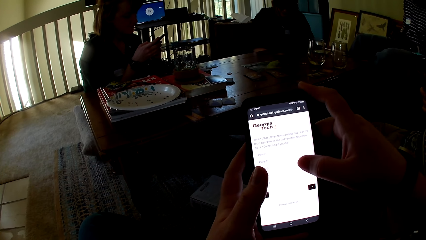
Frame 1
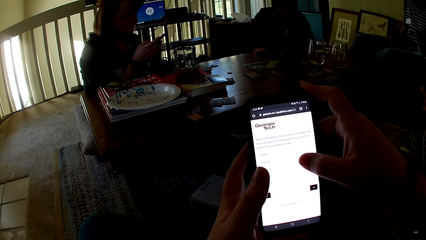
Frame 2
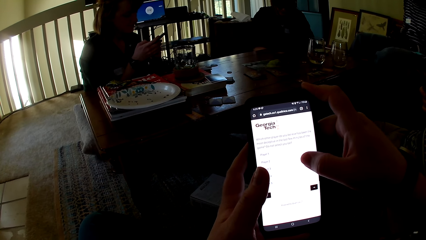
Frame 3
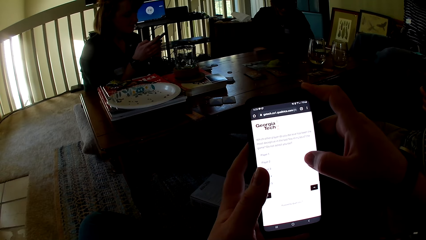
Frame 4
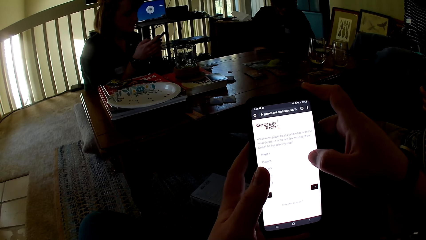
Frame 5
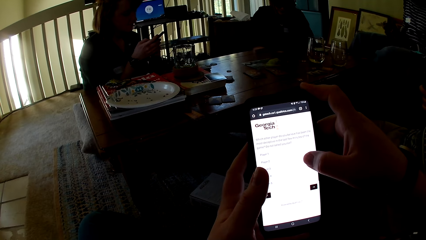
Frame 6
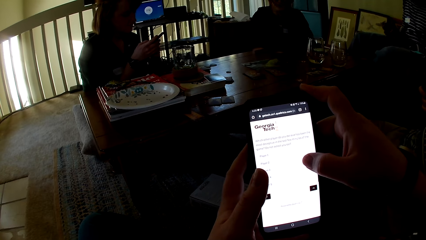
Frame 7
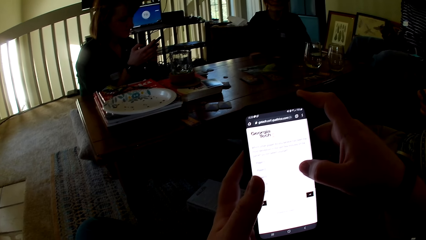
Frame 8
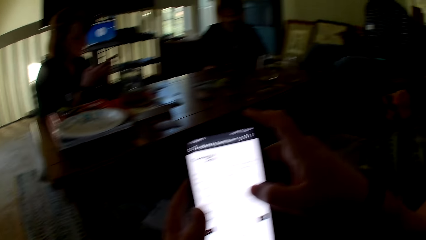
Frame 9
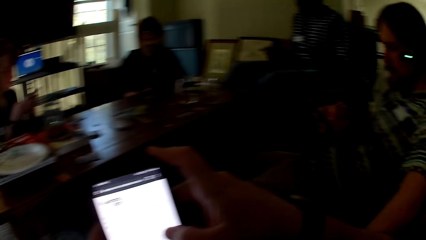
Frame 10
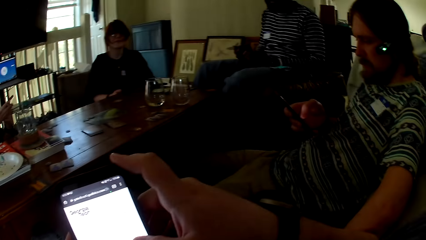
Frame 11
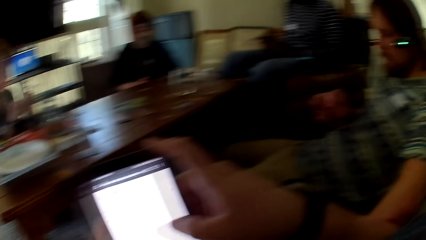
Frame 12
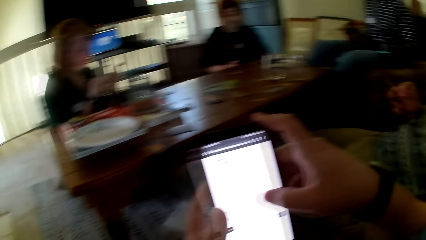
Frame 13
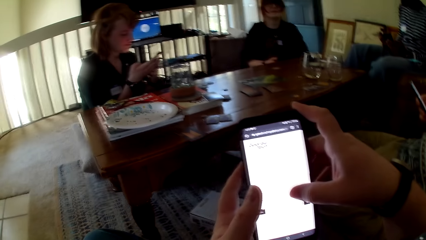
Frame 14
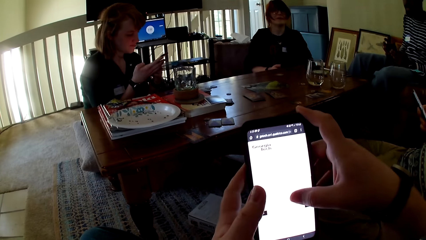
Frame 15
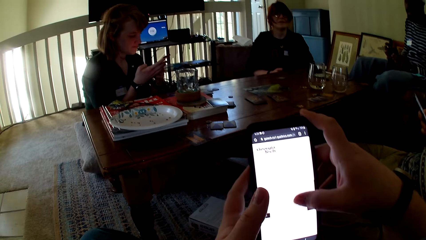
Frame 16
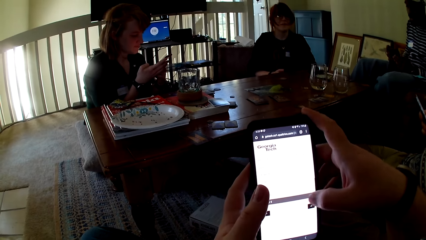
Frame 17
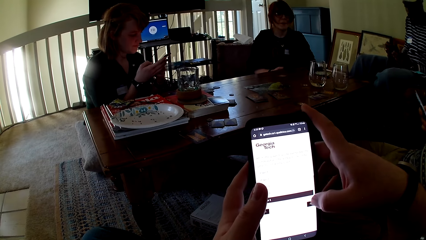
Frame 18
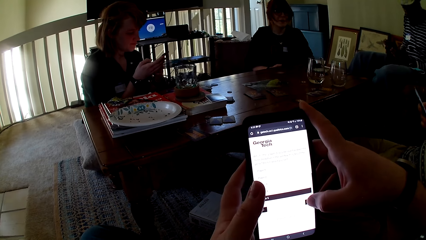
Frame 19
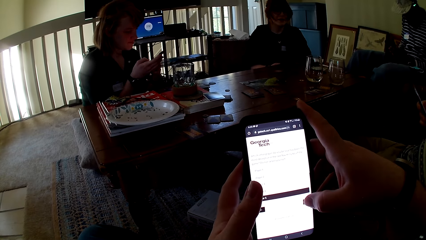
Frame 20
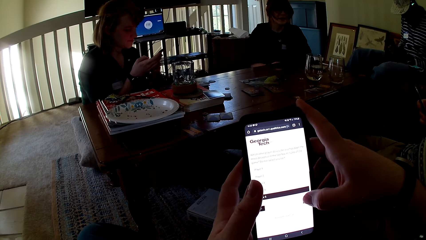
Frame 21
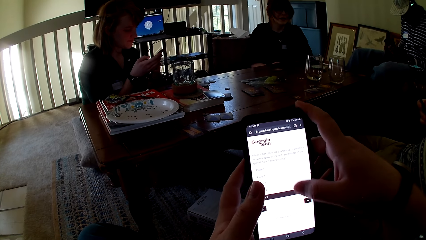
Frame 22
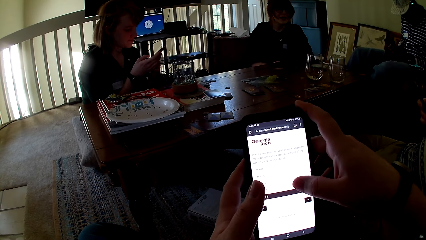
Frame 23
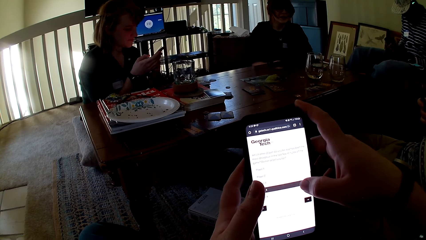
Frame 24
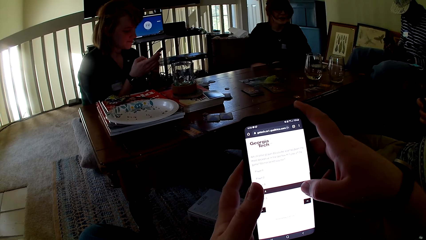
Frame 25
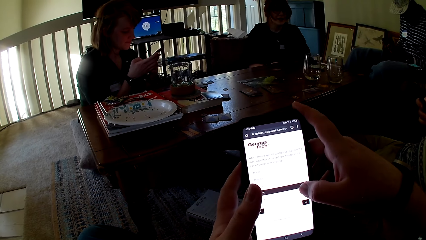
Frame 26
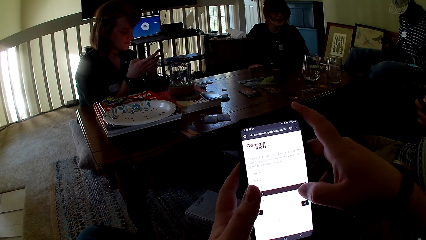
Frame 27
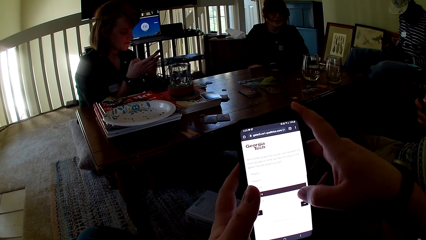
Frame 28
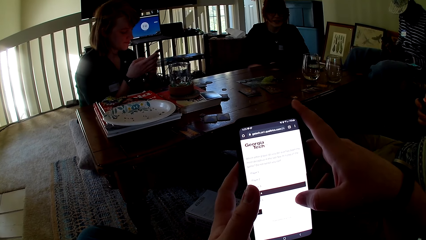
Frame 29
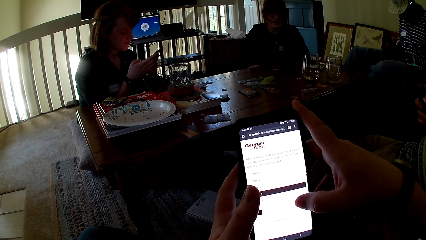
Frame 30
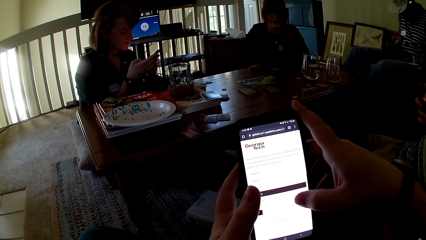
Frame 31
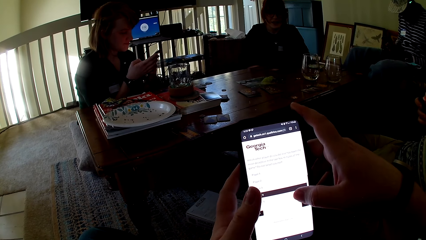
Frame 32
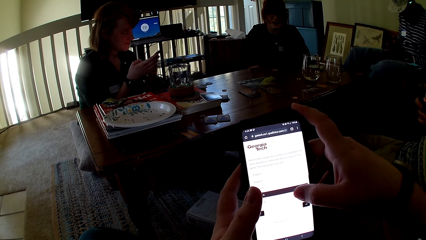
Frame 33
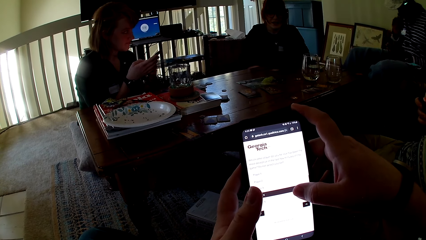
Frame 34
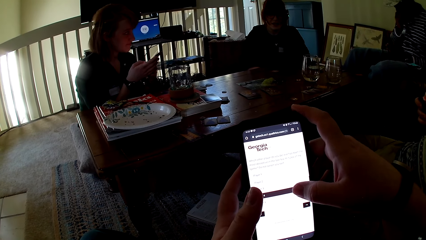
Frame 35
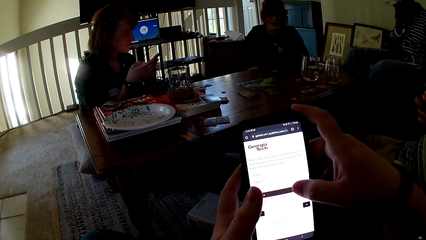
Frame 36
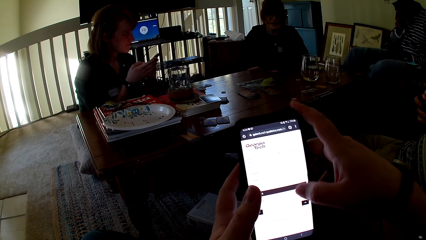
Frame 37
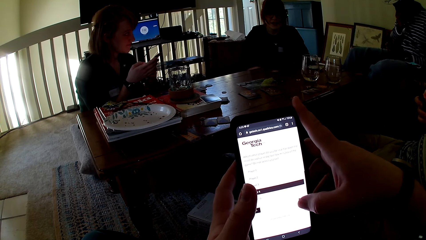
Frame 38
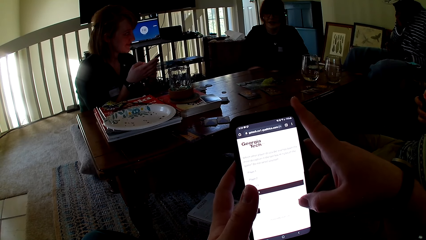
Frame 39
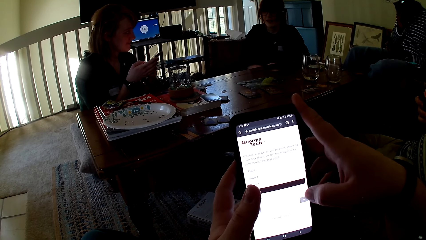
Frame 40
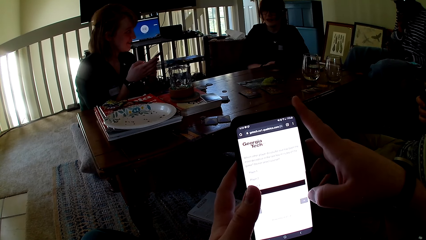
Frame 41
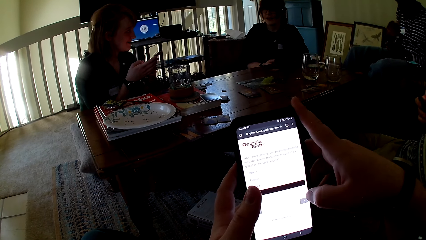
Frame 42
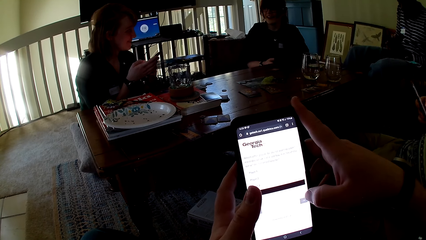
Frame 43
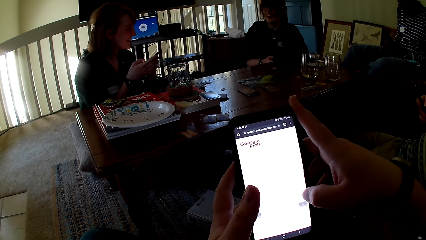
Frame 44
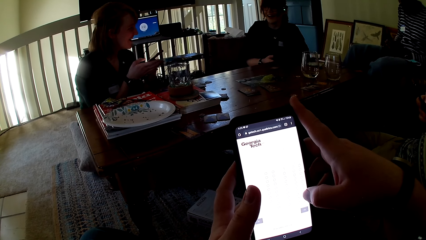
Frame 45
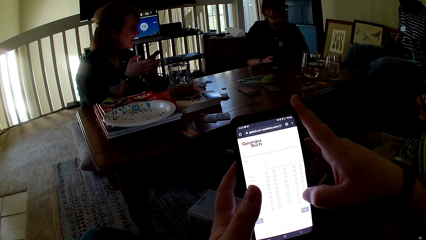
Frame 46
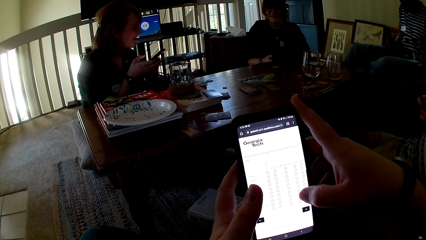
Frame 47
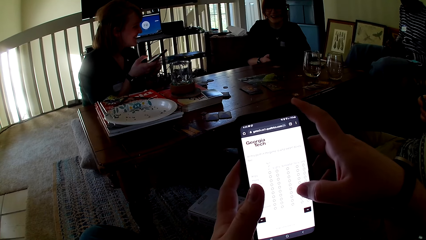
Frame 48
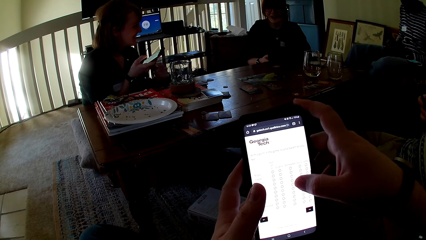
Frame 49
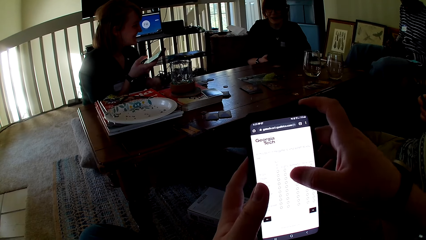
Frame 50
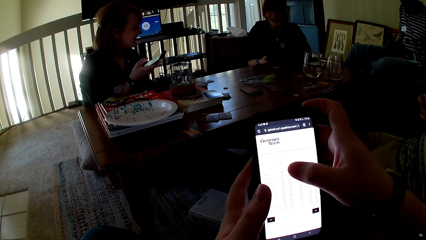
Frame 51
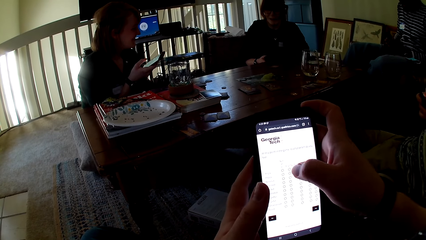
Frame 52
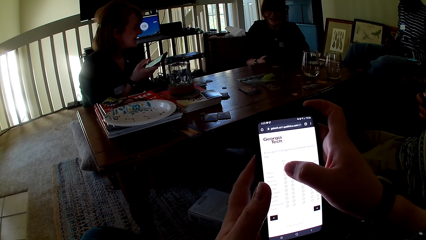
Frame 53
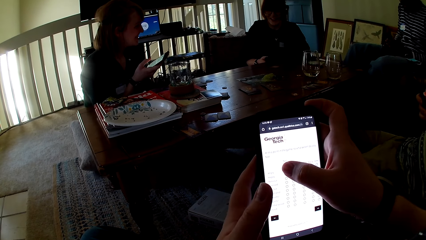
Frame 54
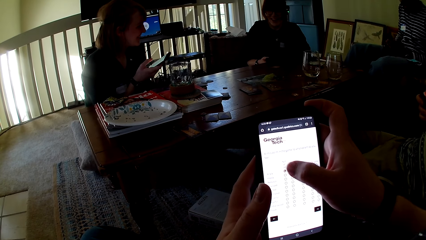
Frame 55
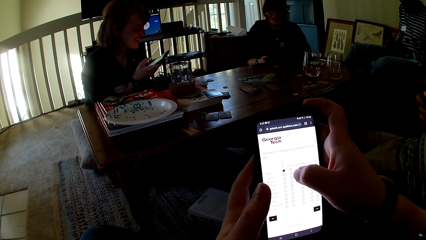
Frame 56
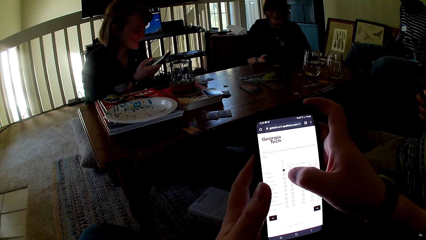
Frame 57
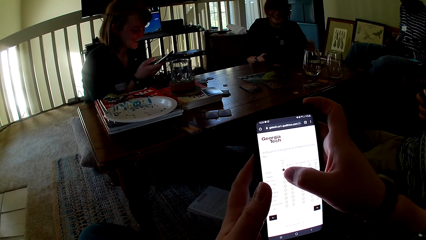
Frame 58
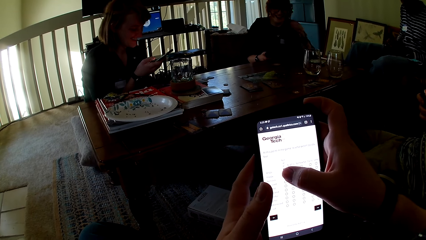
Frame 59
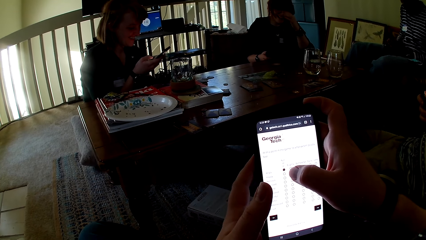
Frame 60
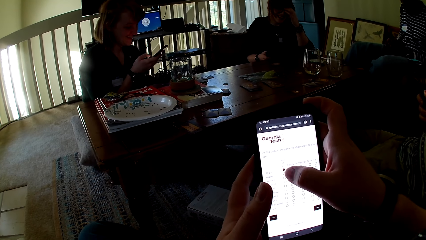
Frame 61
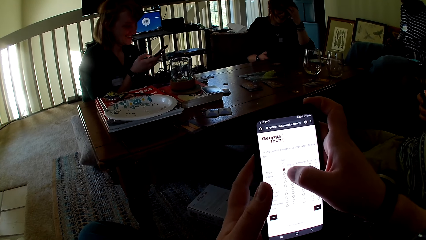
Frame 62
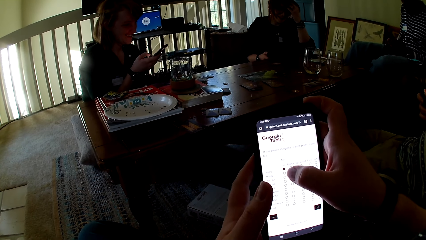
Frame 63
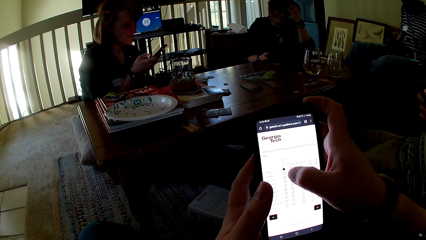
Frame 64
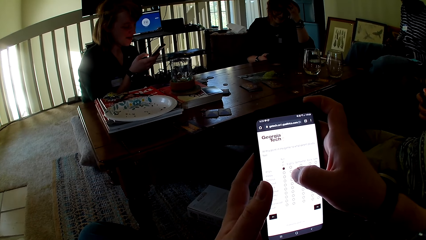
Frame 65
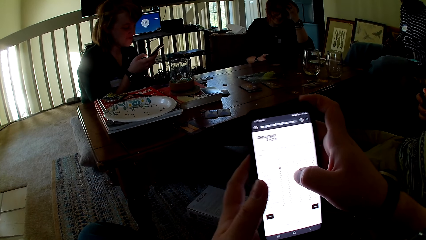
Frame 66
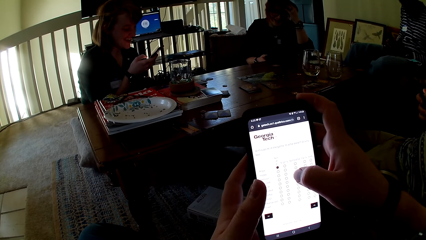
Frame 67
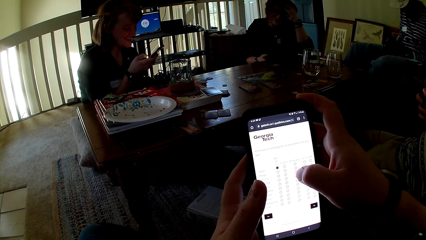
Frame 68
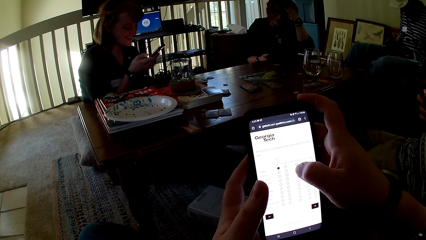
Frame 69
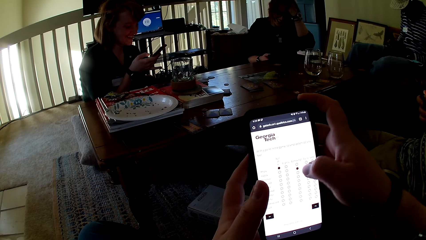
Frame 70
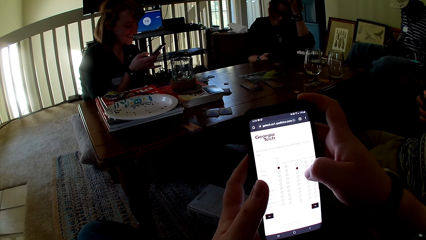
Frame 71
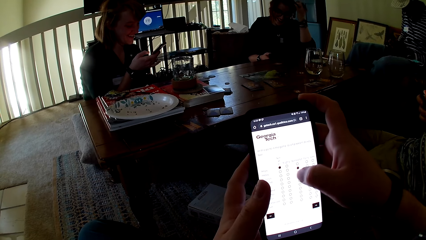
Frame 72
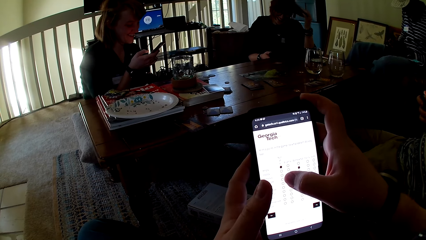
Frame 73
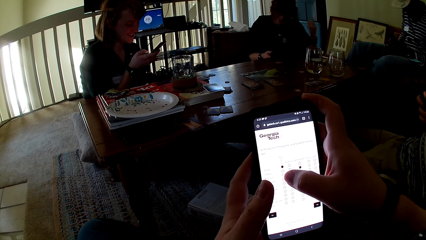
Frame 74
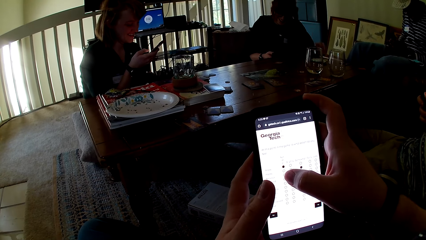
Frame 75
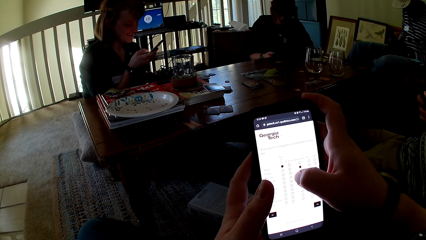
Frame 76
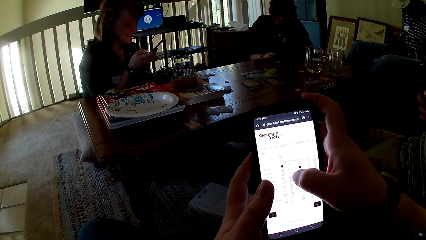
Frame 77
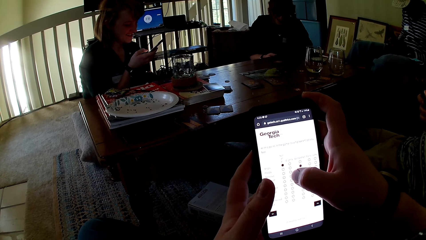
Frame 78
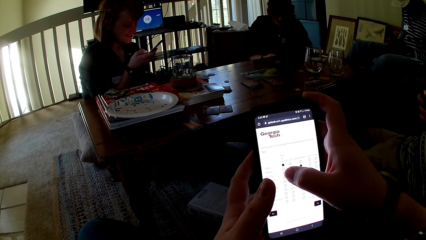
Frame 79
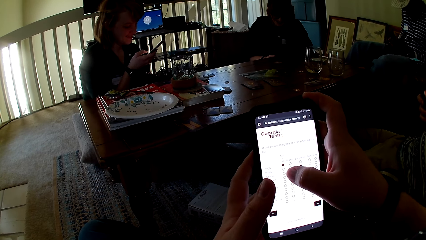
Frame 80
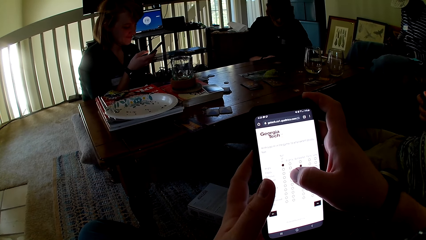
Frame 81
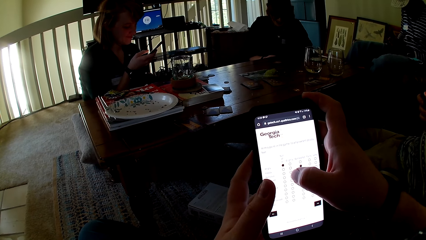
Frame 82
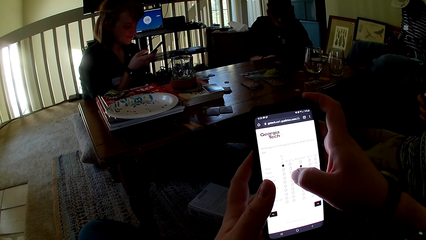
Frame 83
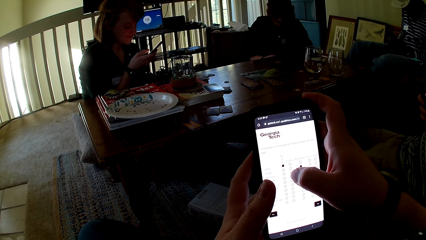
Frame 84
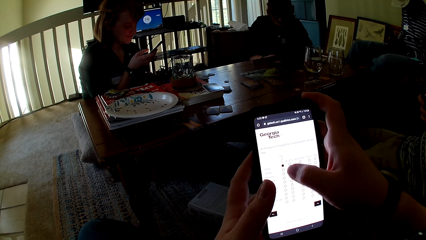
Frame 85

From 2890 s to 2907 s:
The camera wearer scrolls the phone. A person dials the phone. The camera wearer dials the phone. A woman, another woman, a man and another man converse. The person talks. The camera wearer, the man, the other man, the woman and the other woman use their phone. The camera wearer dials the phone.
